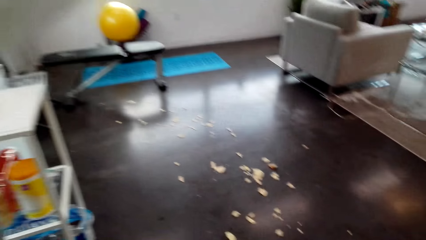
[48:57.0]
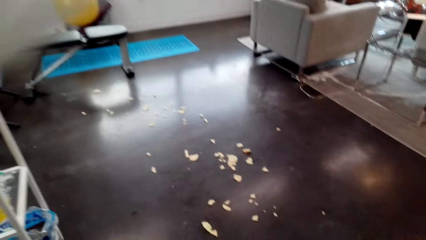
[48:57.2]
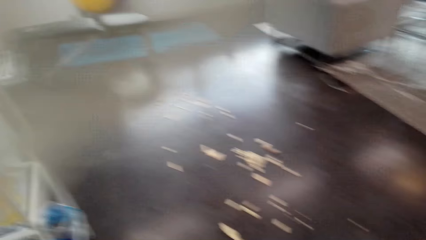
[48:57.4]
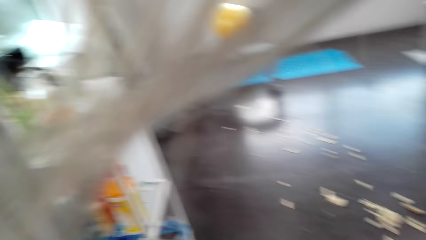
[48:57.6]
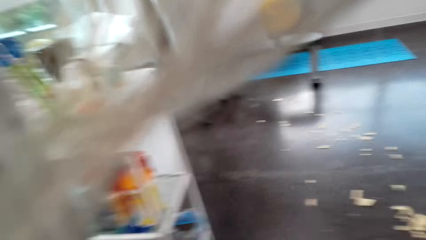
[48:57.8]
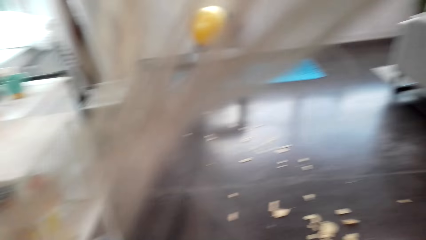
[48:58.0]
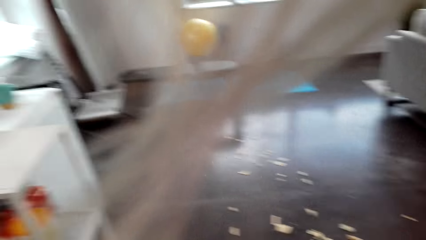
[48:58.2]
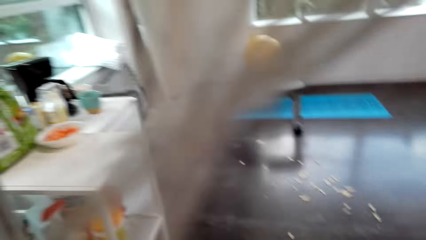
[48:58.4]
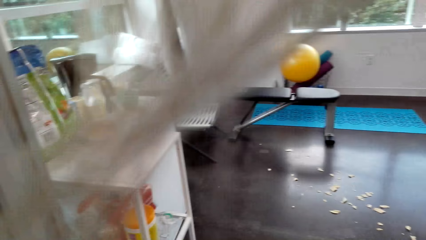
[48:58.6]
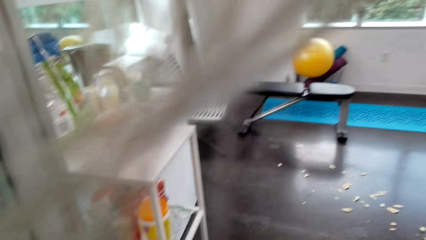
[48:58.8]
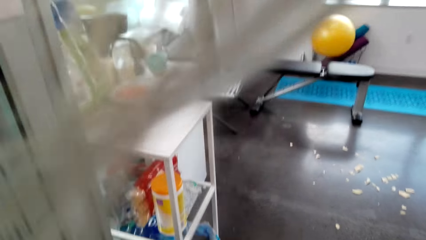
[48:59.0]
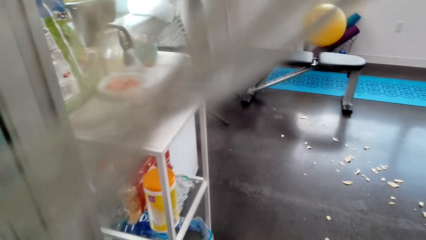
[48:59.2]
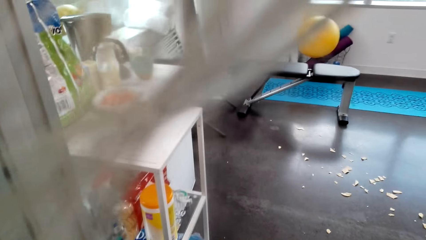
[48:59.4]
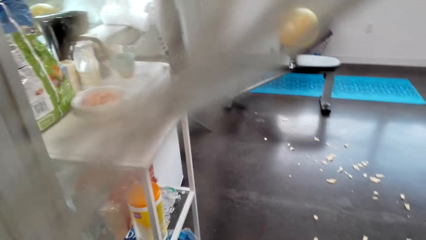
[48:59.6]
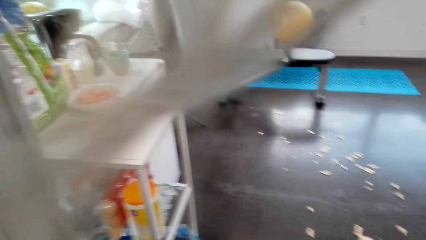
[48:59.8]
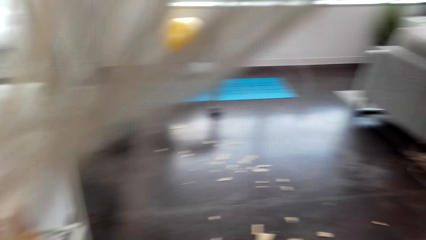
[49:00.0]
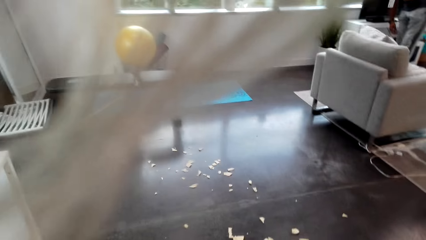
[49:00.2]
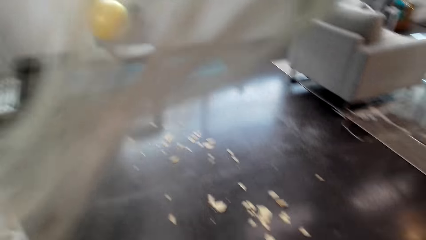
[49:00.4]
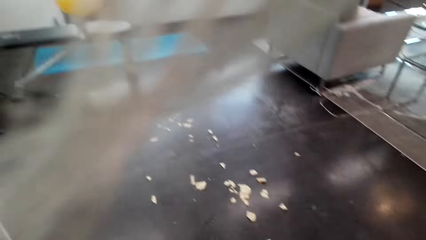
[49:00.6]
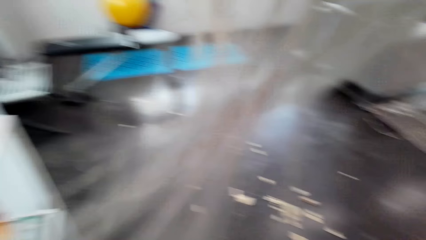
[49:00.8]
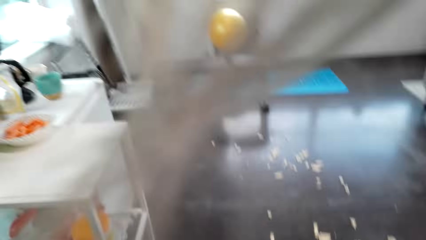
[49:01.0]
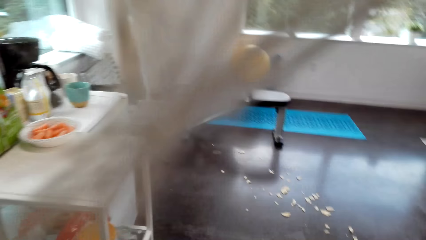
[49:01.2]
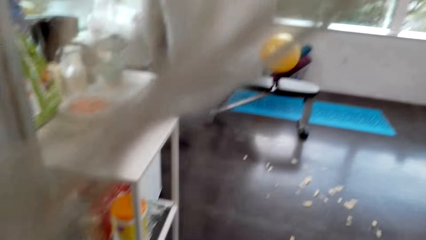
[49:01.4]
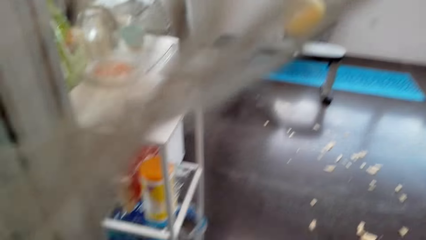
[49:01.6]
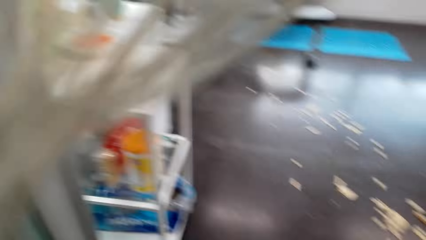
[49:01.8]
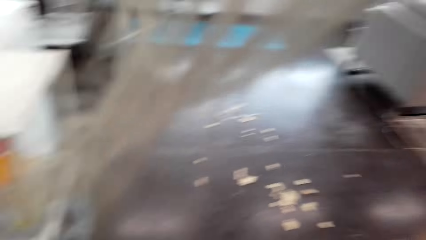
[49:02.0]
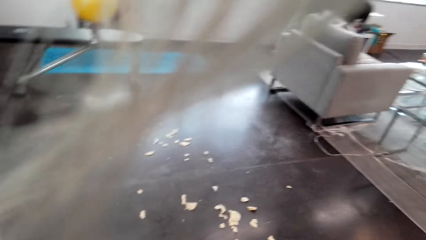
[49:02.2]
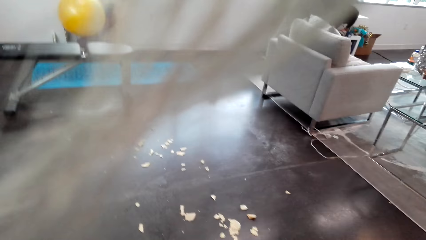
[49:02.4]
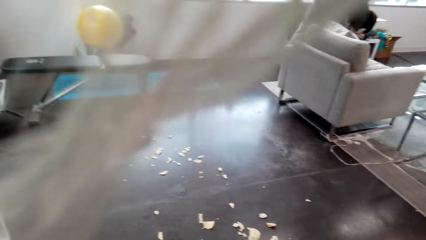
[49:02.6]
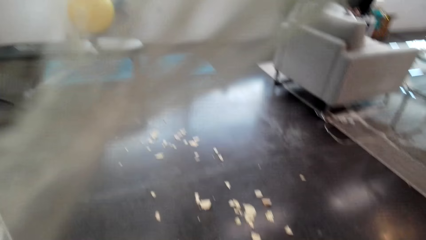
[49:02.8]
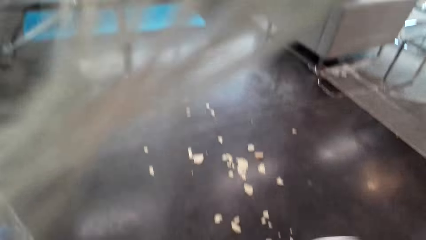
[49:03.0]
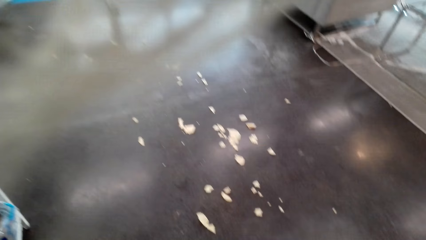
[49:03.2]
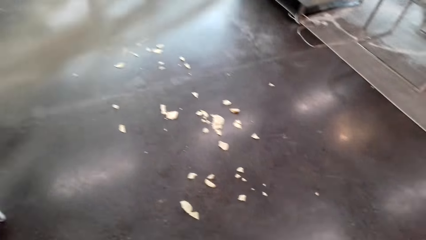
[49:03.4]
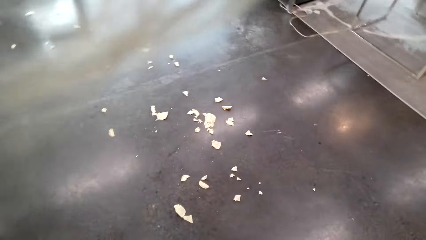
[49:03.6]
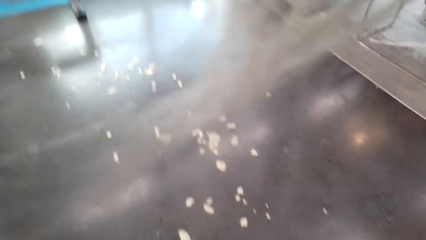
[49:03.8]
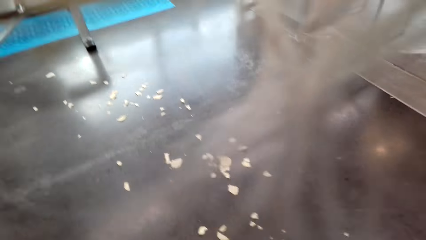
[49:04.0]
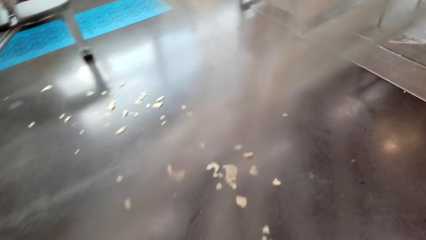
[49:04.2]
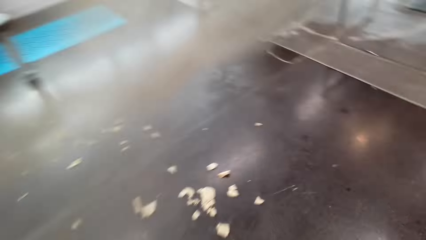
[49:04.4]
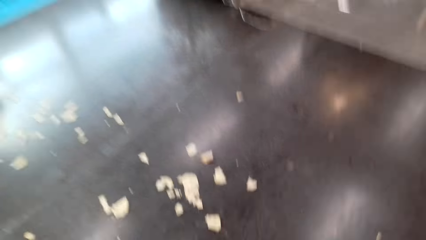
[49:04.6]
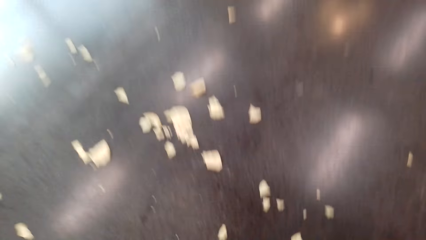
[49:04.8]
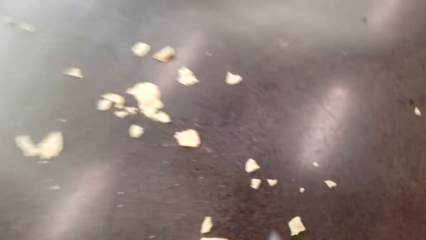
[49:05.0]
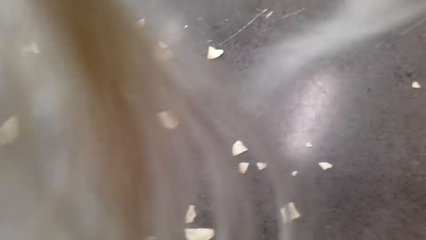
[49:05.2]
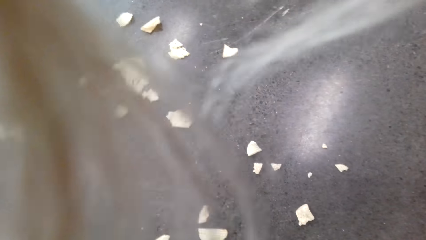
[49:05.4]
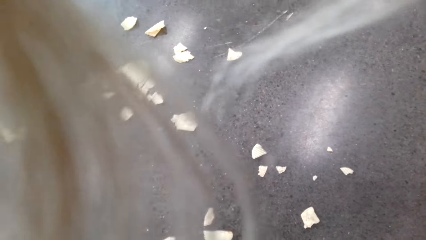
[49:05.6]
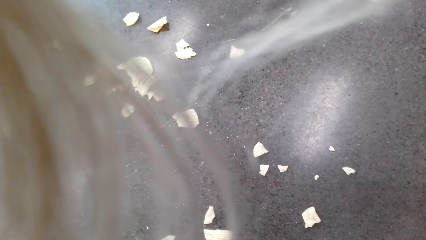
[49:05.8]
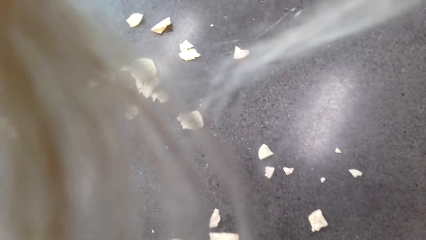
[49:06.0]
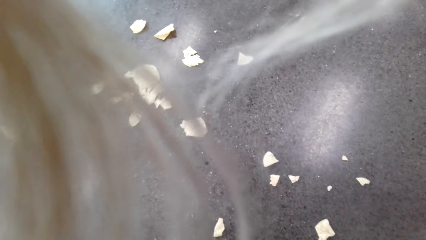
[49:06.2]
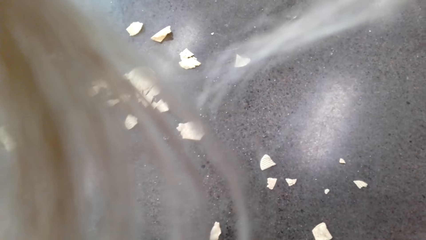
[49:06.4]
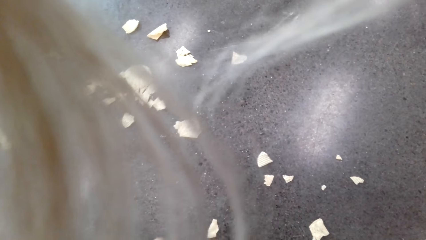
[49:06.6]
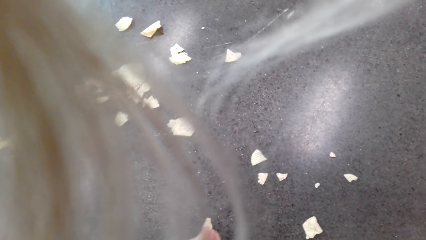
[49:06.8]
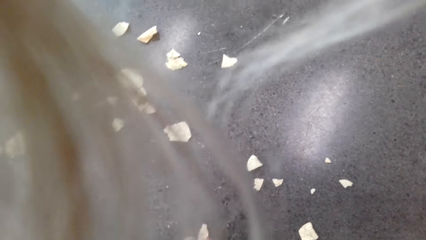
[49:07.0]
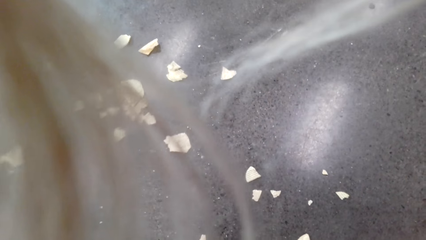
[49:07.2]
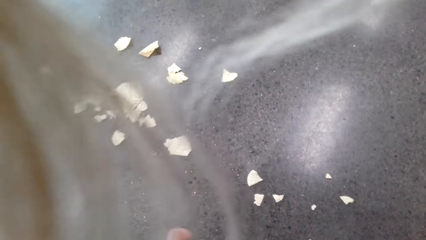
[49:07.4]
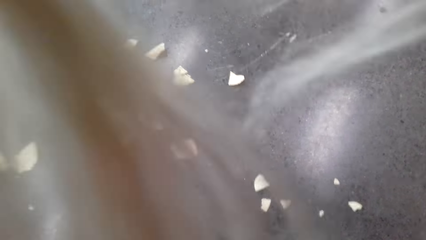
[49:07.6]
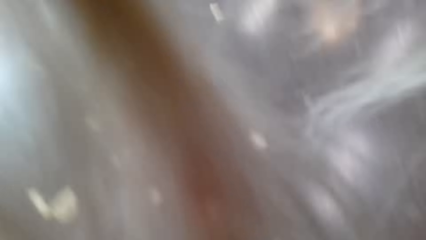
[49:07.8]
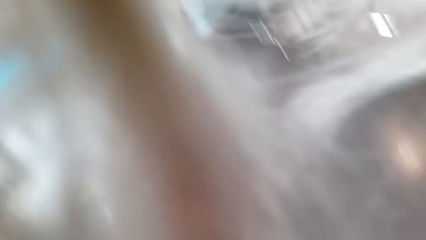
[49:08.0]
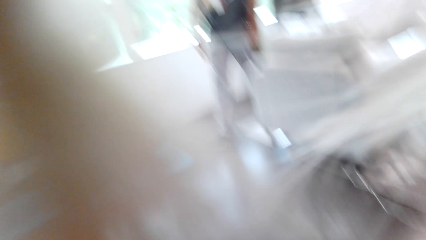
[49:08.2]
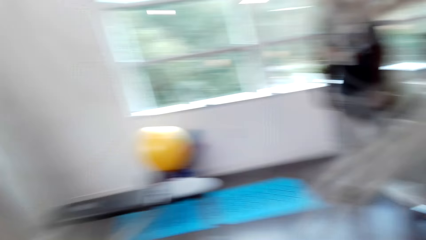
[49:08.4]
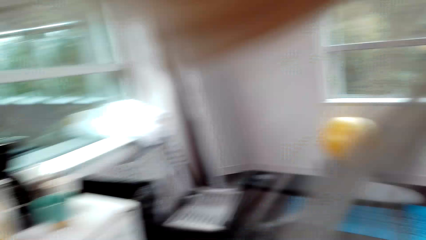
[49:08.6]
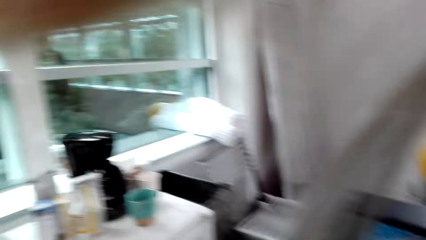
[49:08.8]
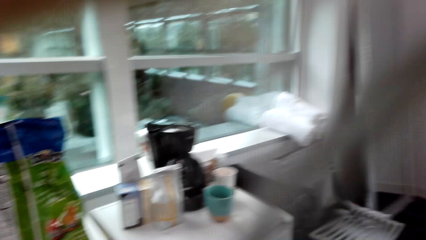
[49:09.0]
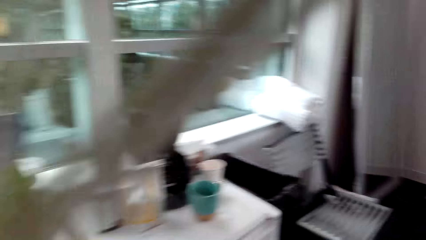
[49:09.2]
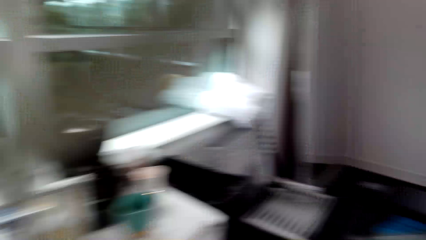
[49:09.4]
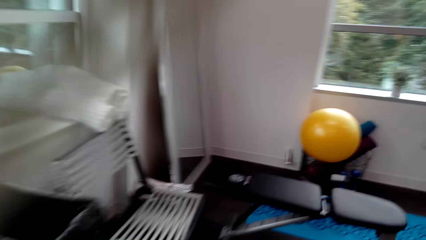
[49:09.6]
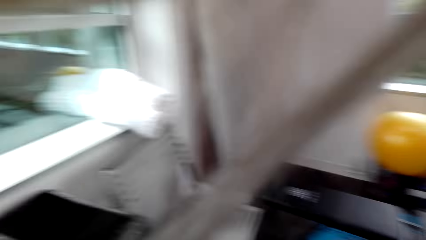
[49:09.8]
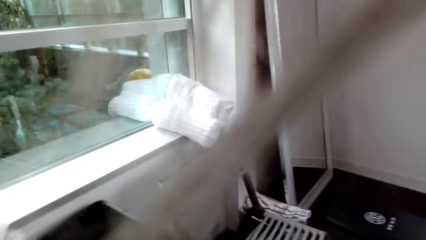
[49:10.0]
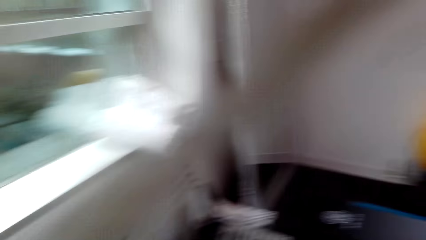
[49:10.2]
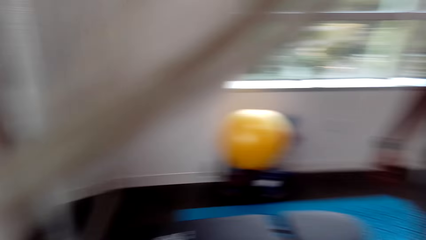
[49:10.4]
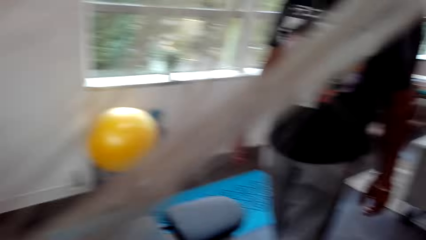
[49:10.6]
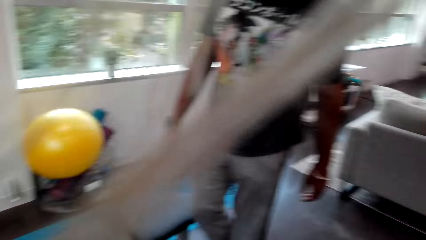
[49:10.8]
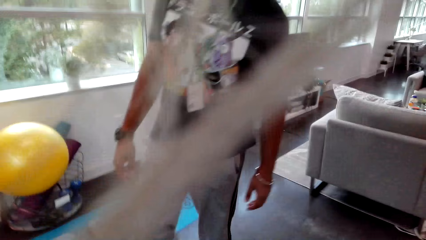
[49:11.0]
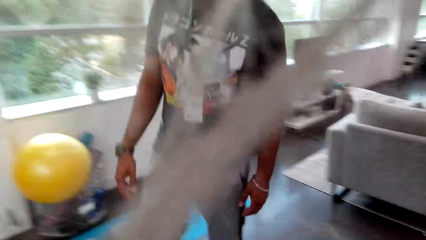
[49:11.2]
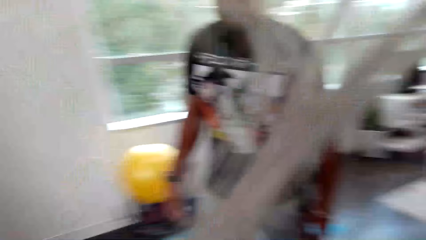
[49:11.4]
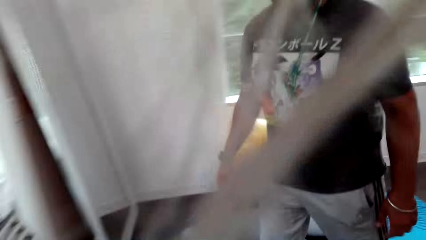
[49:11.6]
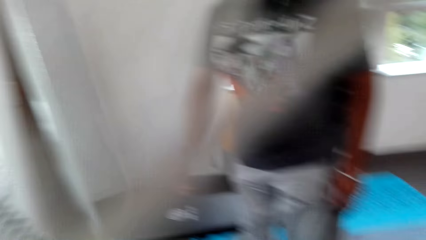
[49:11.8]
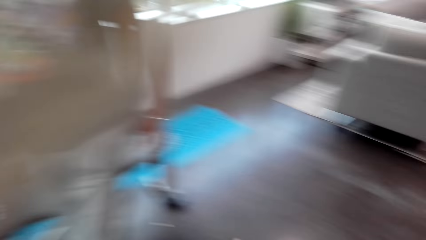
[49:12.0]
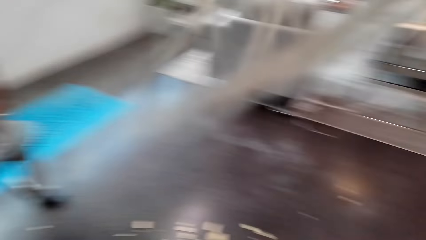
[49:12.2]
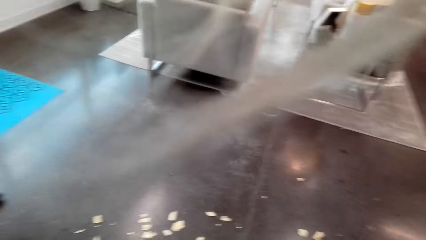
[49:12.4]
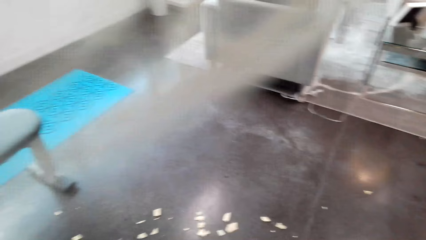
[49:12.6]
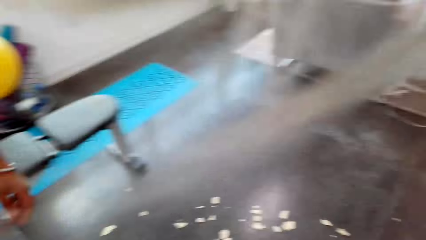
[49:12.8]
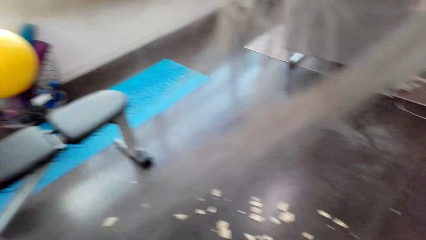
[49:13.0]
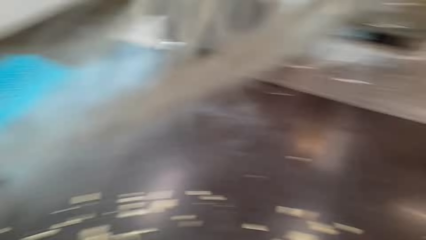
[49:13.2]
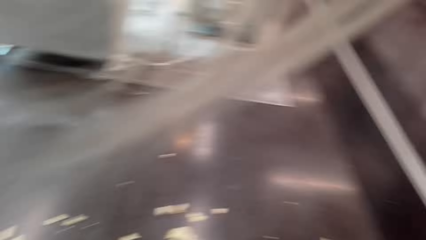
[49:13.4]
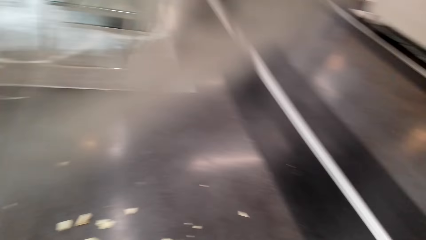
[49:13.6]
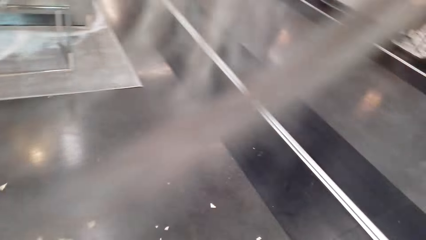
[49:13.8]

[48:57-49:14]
The camera wearer looks at the floor and walks around. A person walks around the house.
